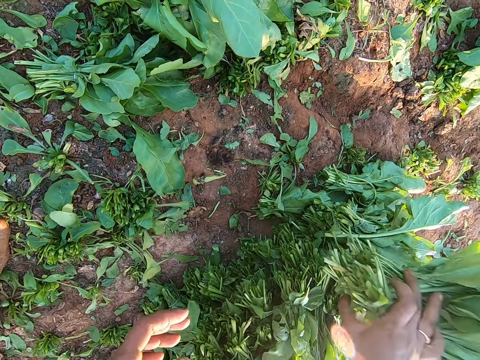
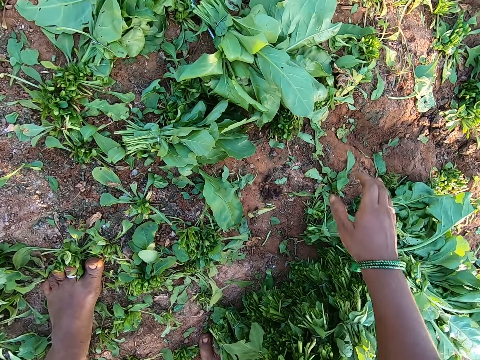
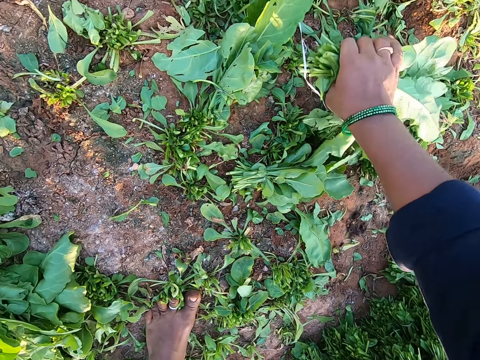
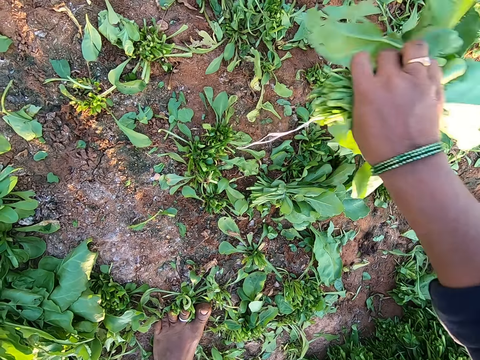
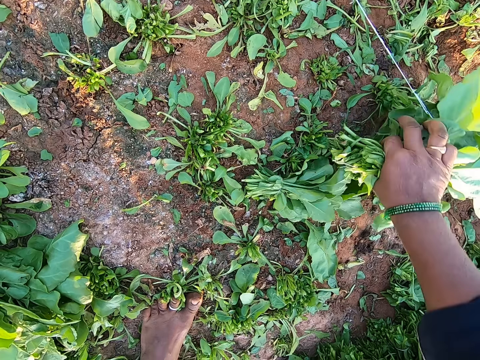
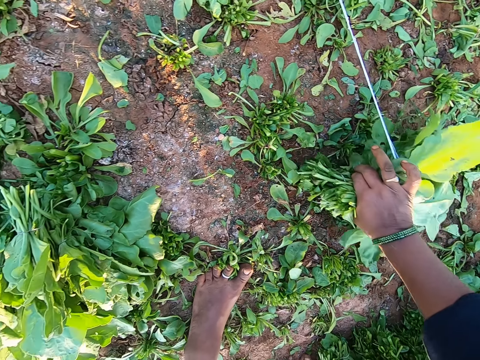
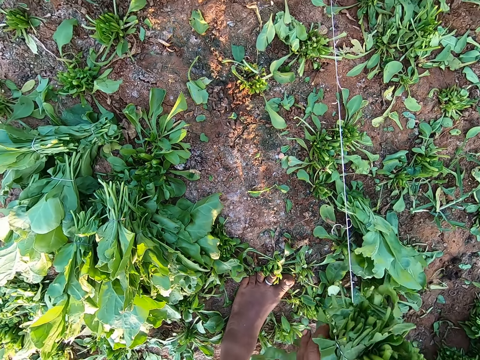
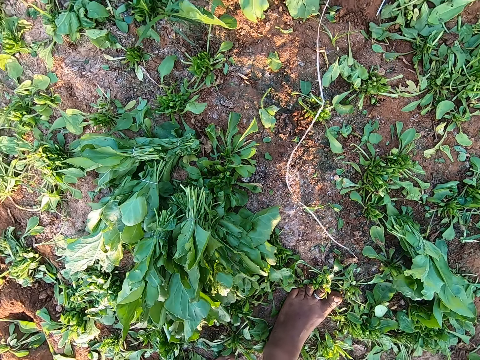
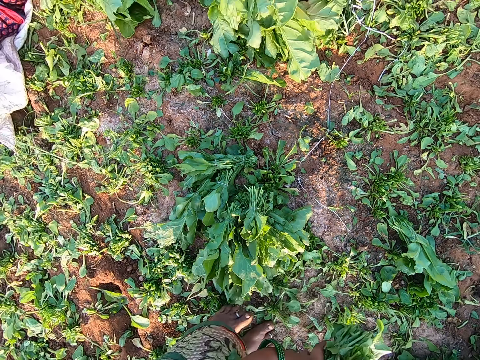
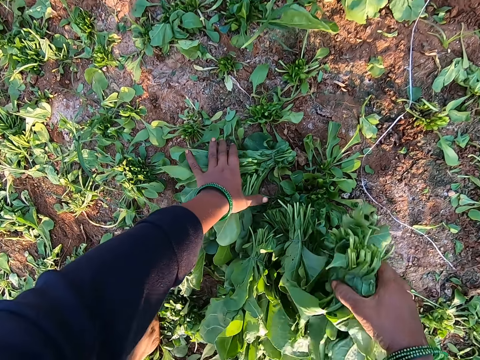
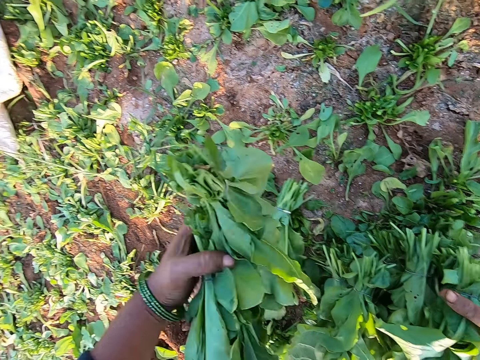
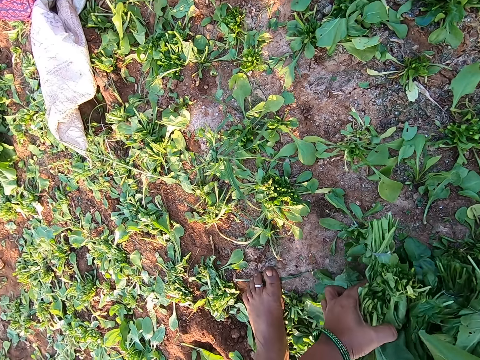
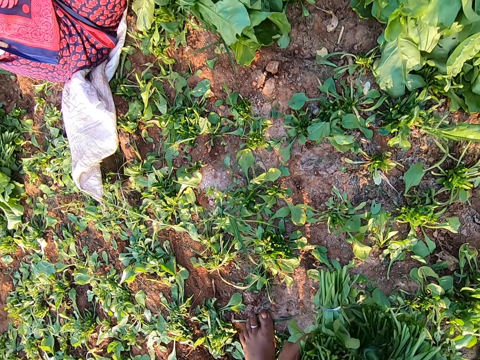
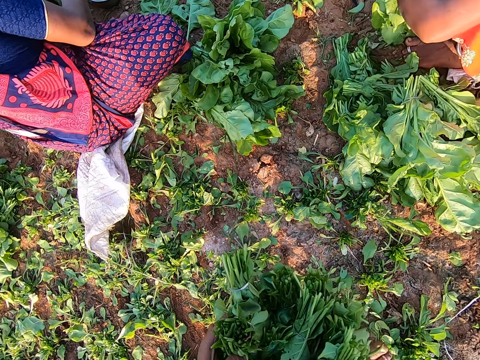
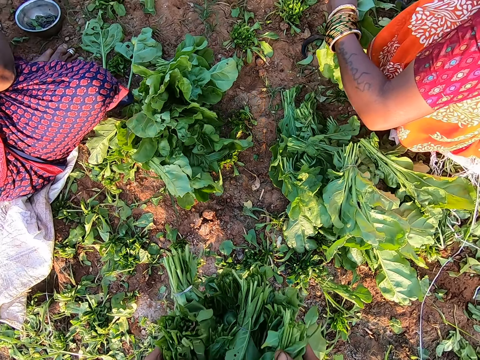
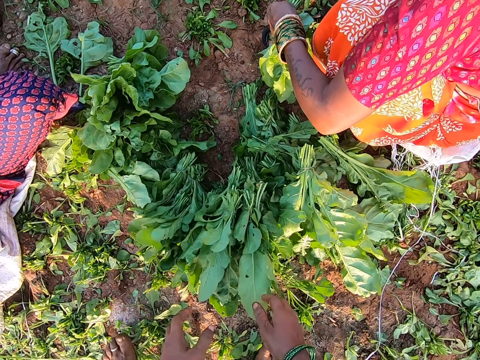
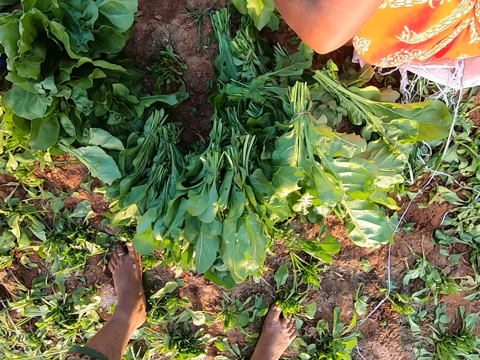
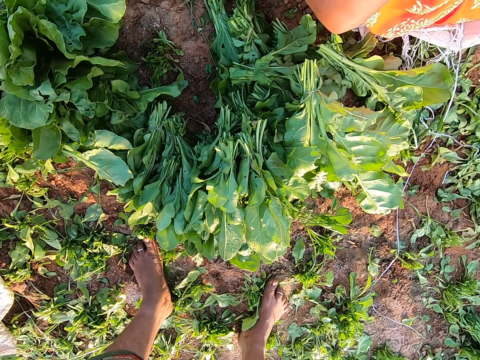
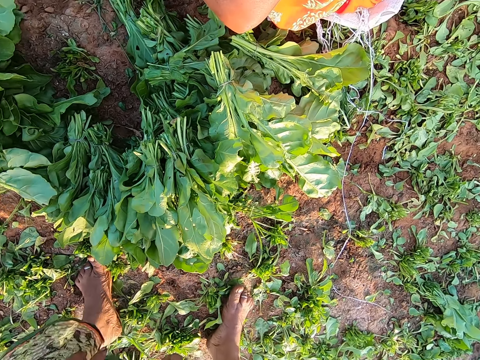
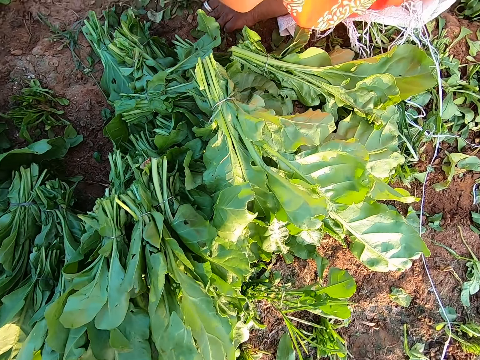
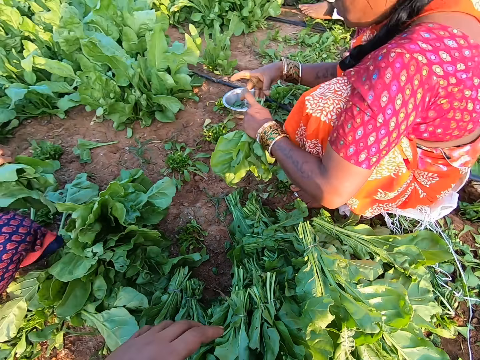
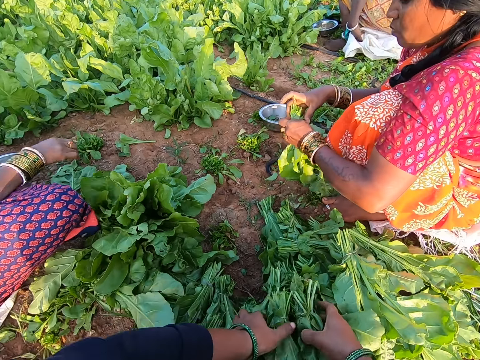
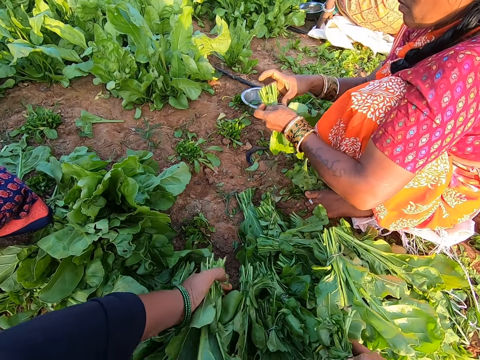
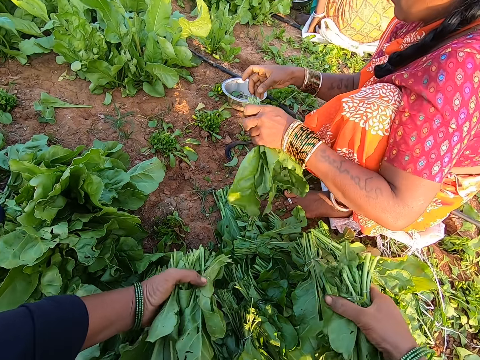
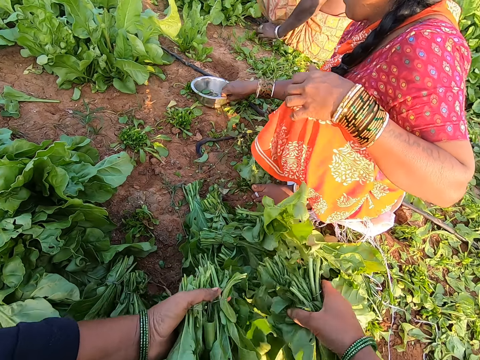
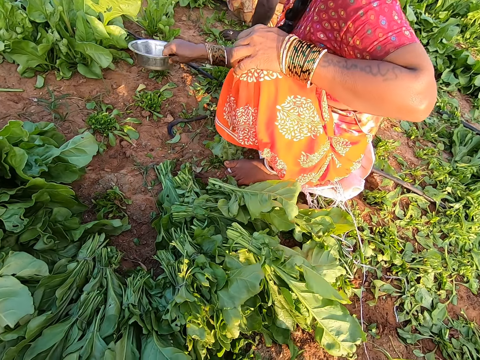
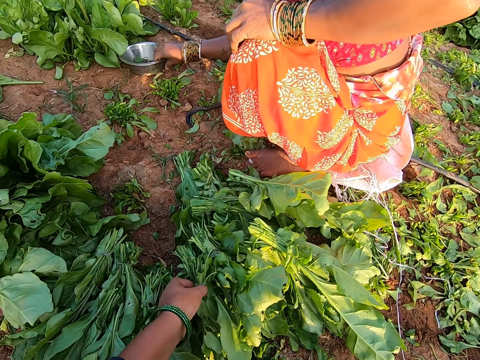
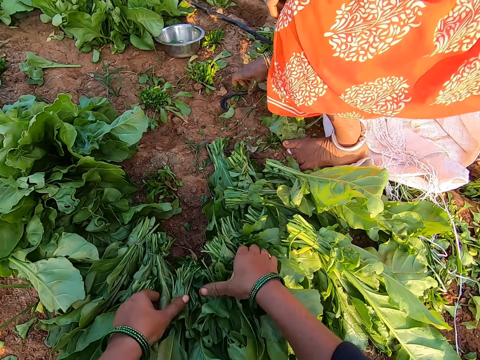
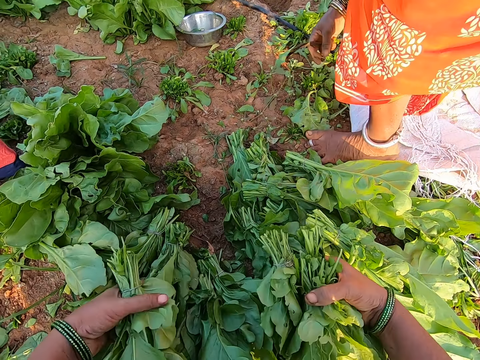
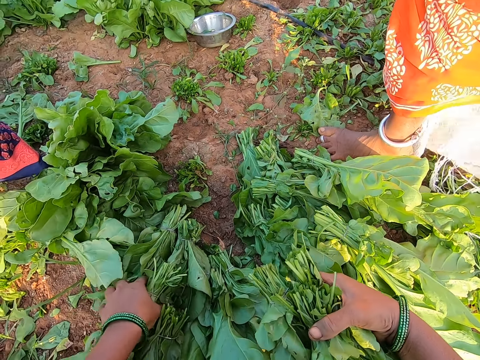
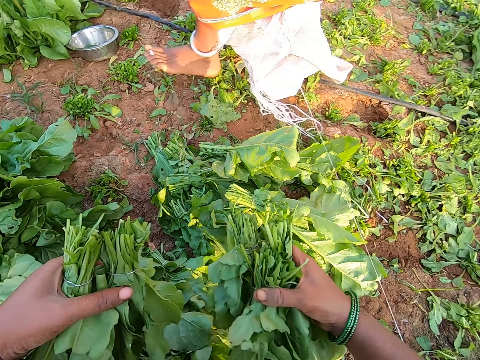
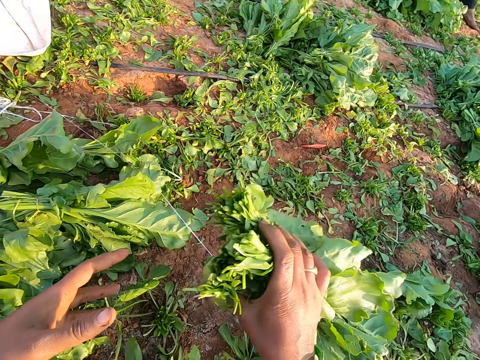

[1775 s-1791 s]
The camera wearer places the vegetable in her right hand on the vegetables on the ground. She picks the vegetable from the ground with her right hand. She talks. She holds the vegetables with her hands. She picks the vegetable from the ground with her left hand. She picks the vegetable from the ground with her hands. She drops the vegetable in her hands on the ground. The woman holds the vegetable with her left hand. The woman binds the vegetable with a rubber band in her right hand. The woman drops the vegetable in her left hand on the ground. The camera wearer picks the vegetable from the ground with her hands. The woman picks a stainless plate from the ground with her right hand and places the stainless plate in her right hand on the ground. The camera wearer puts the kales or vegetable down. She picks the vegetable from the vegetables on the ground with her hands. She passes the vegetable in her left hand to her right hand.

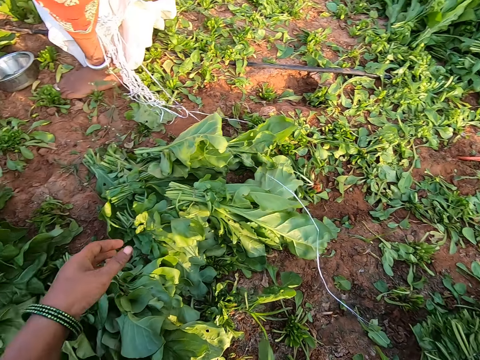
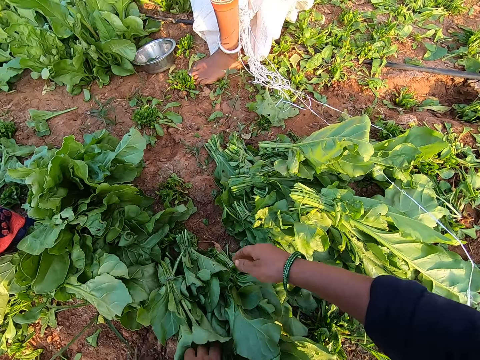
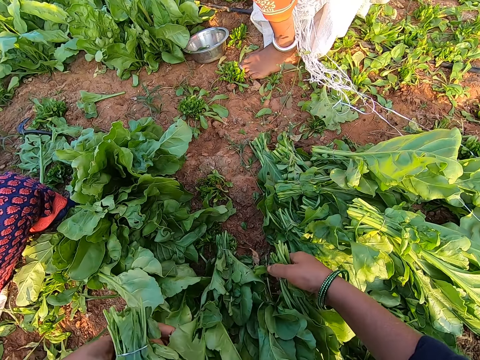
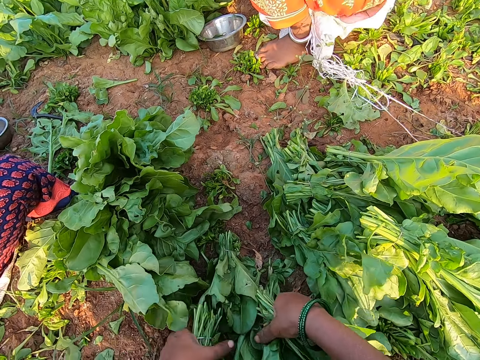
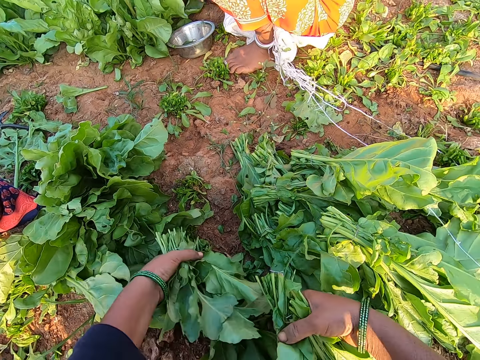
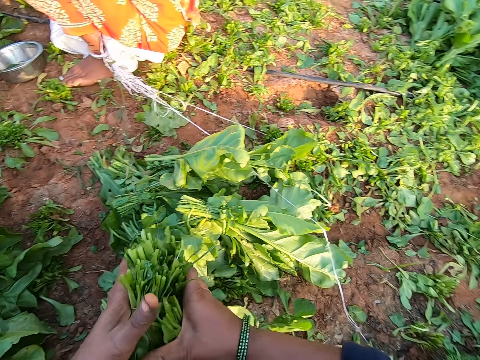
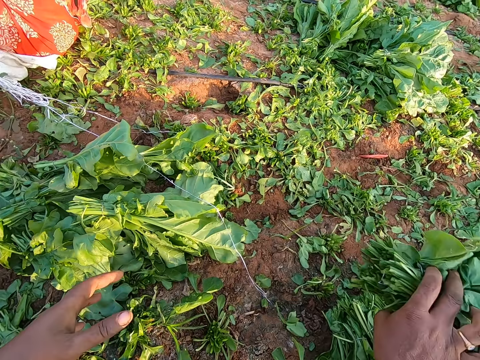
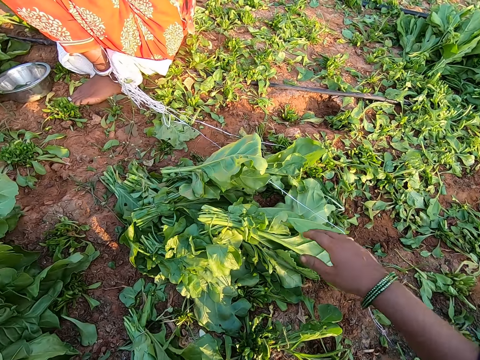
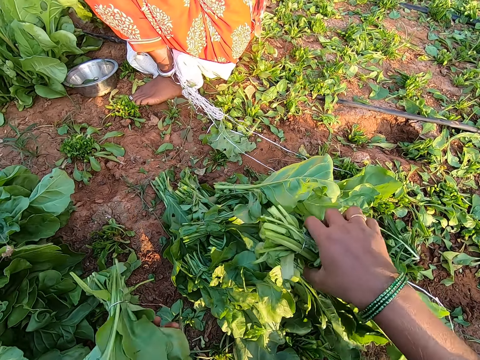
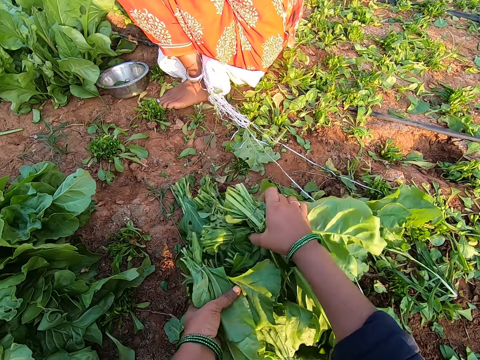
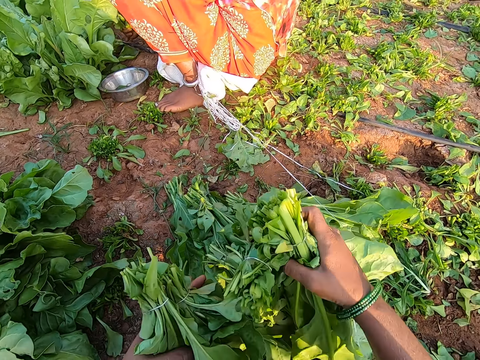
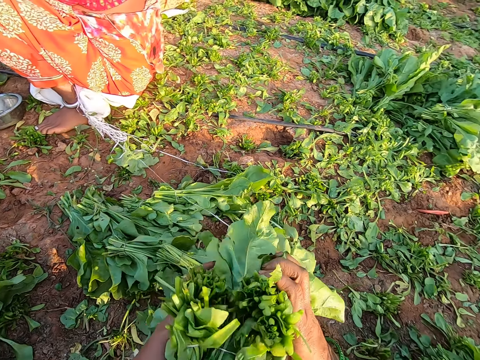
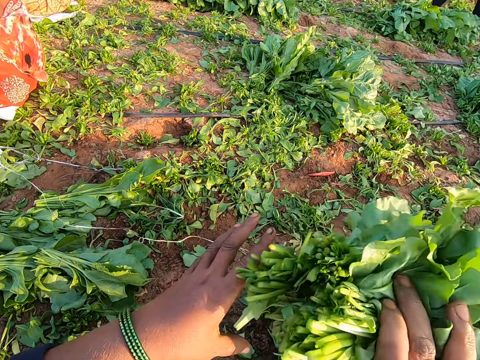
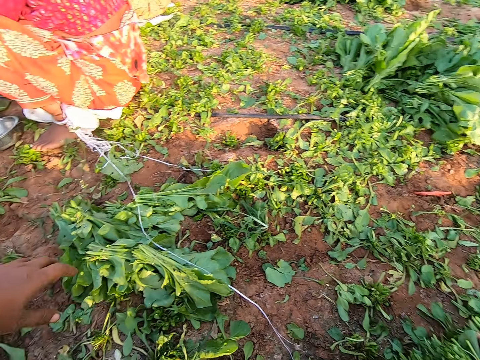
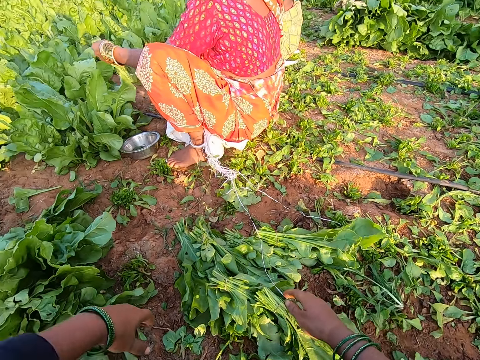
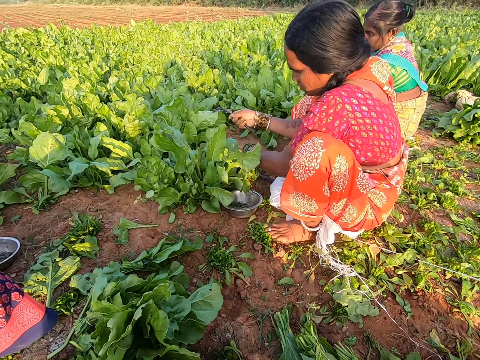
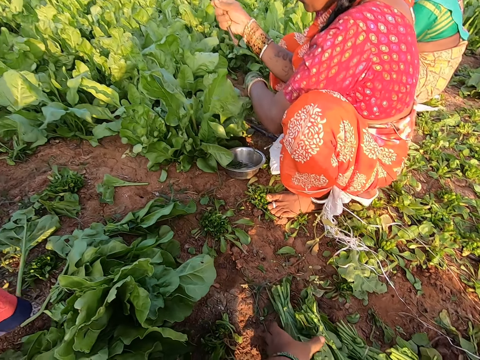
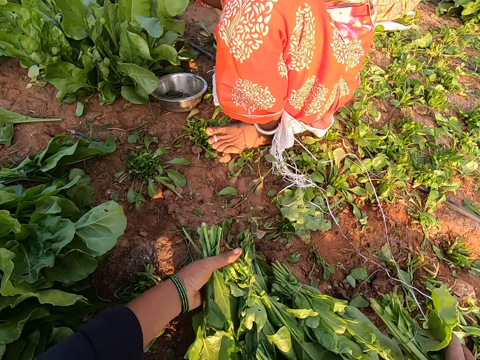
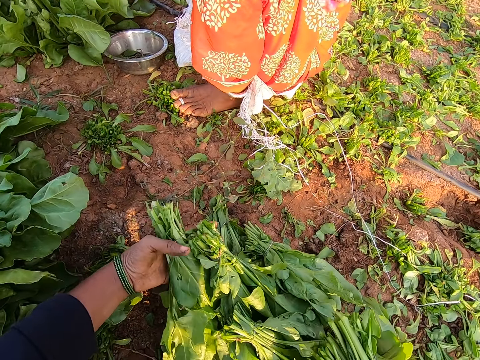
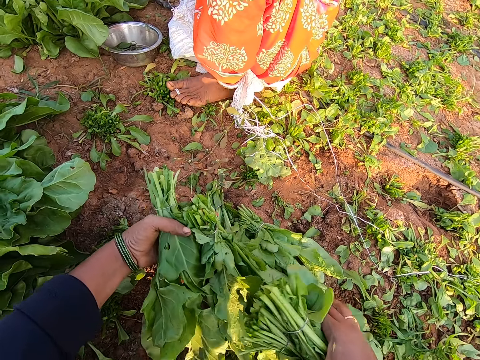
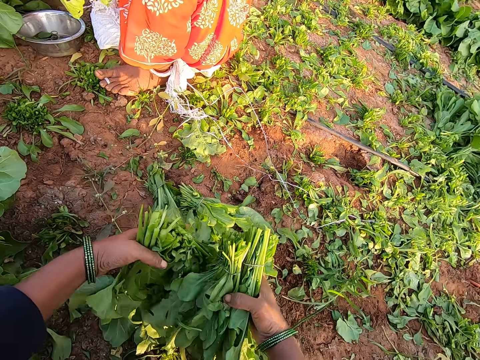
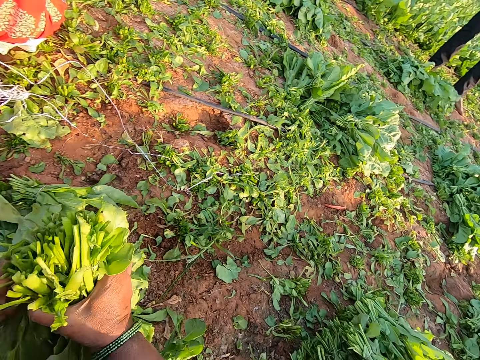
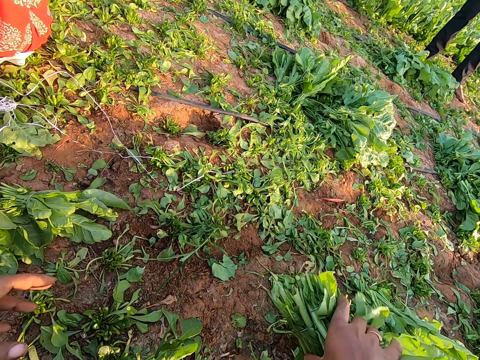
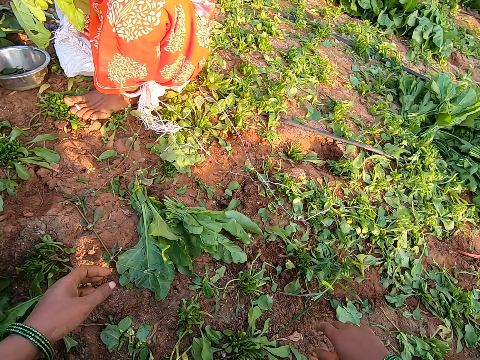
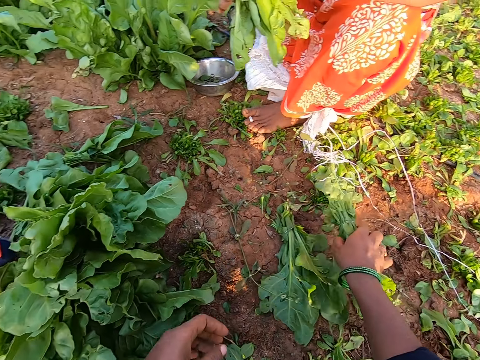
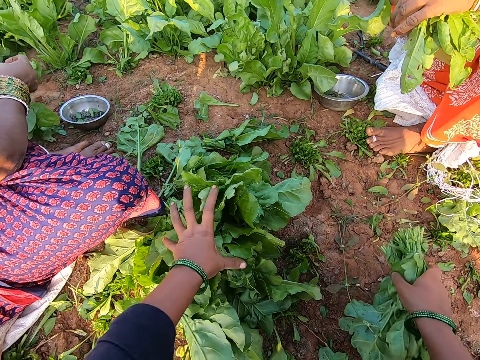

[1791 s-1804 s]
The camera wearer places the vegetable in her right hand on the vegetables on the ground. She picks the vegetable from the vegetables on the ground with her hands. She passes the vegetable in her left hand to her right hand. She places the vegetable in her right hand on the vegetables on the ground. She picks the vegetable from the vegetables on the ground with her hands. She passes the vegetable in her left hand to her right hand. She places the vegetable in her right hand on the vegetables on the ground. The woman holds a knife in her right hand. The camera wearer picks the vegetable from the vegetables on the ground with her hands. She passes the vegetable in her left hand to her right hand. She places the vegetable in her right hand on the vegetables on the ground. She picks the vegetable from the ground with her right hand.
